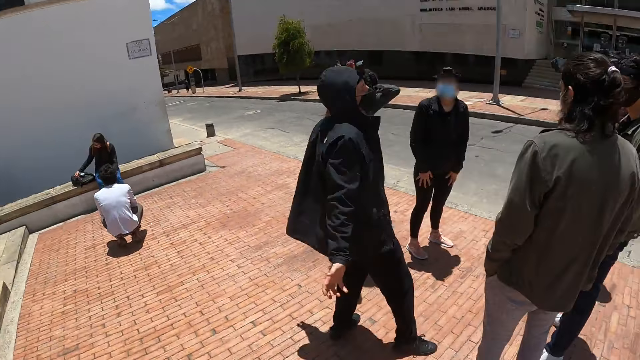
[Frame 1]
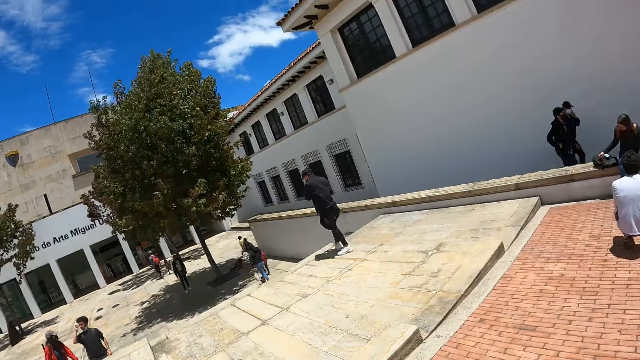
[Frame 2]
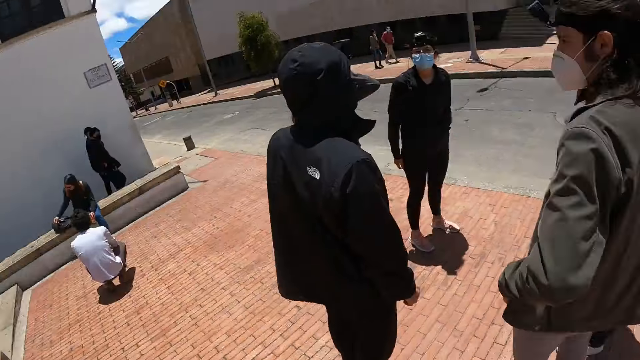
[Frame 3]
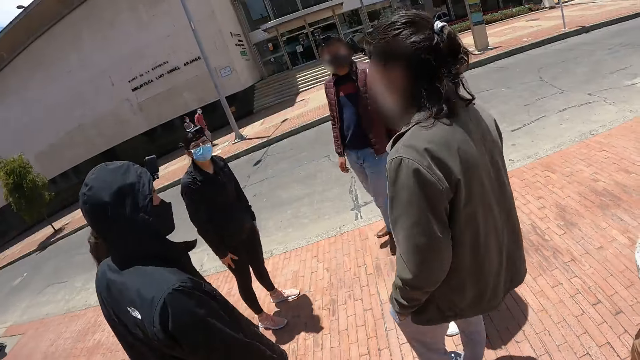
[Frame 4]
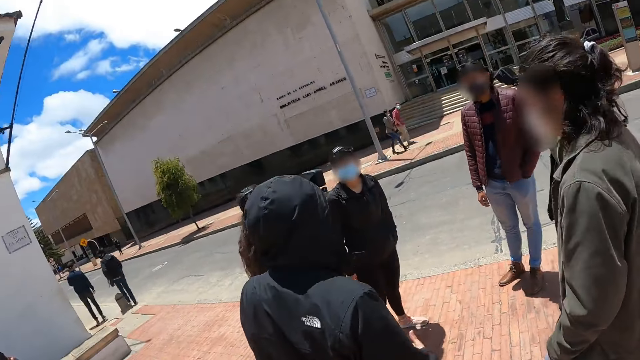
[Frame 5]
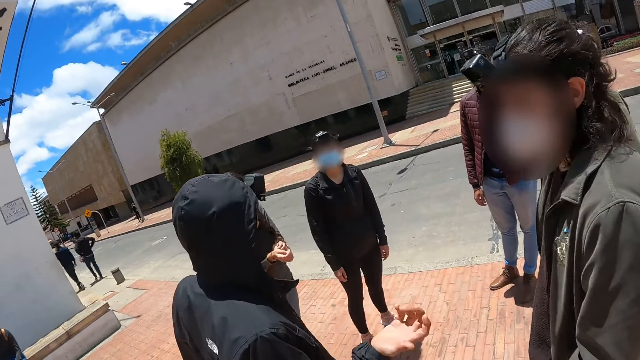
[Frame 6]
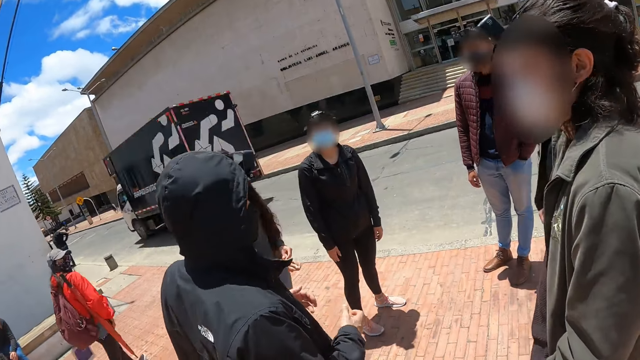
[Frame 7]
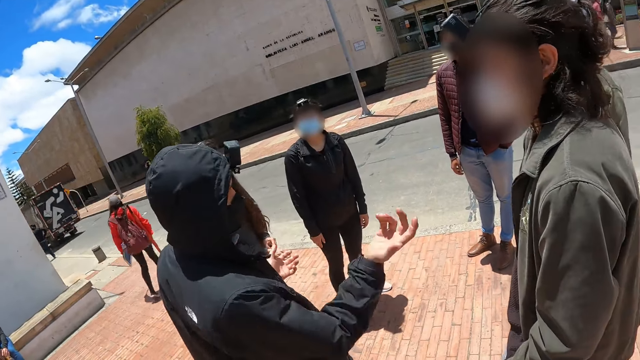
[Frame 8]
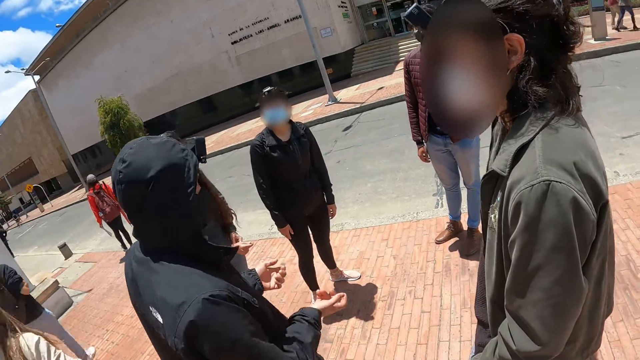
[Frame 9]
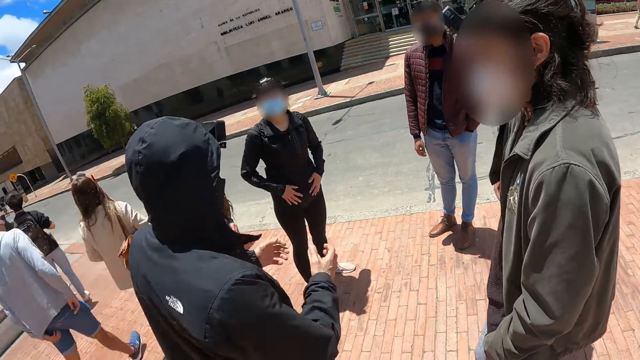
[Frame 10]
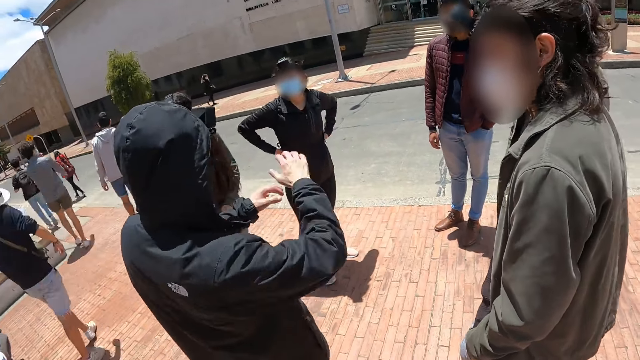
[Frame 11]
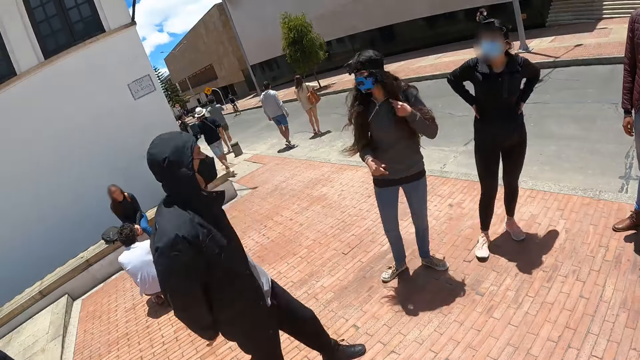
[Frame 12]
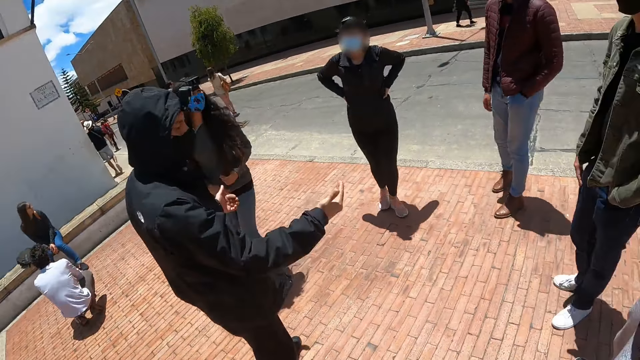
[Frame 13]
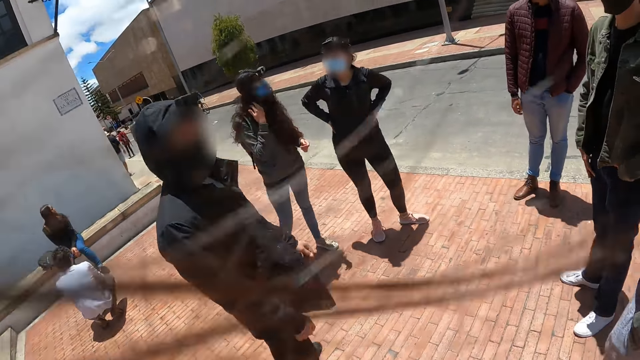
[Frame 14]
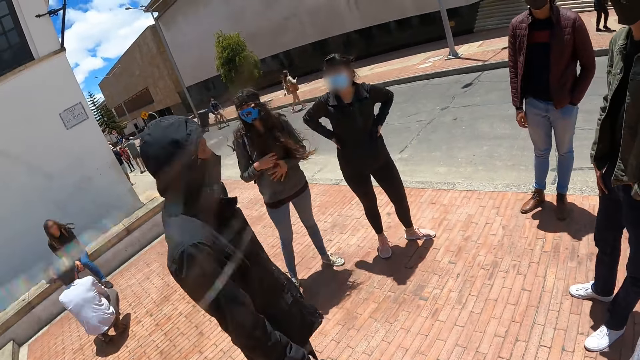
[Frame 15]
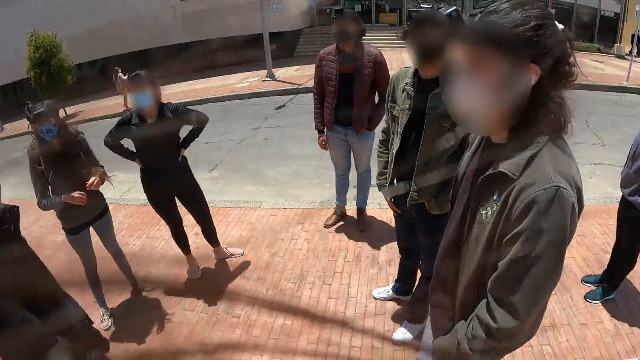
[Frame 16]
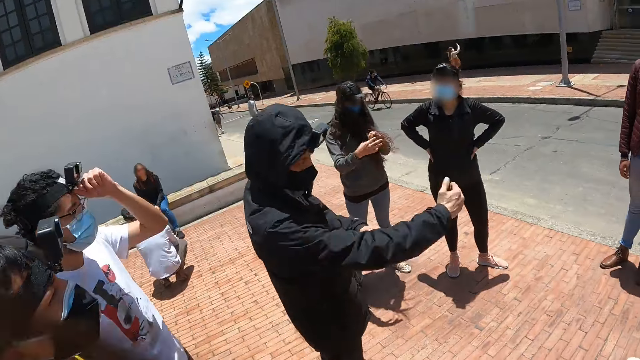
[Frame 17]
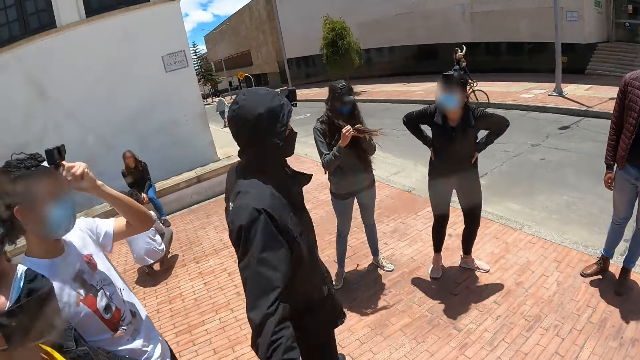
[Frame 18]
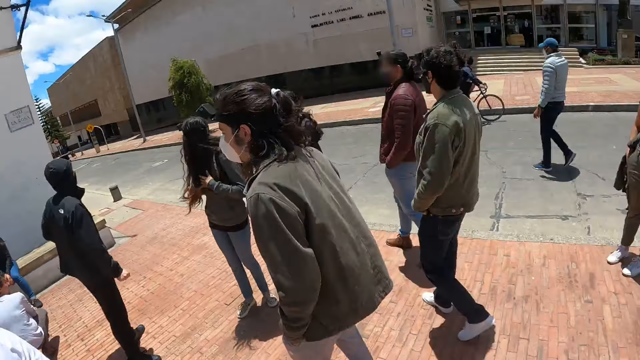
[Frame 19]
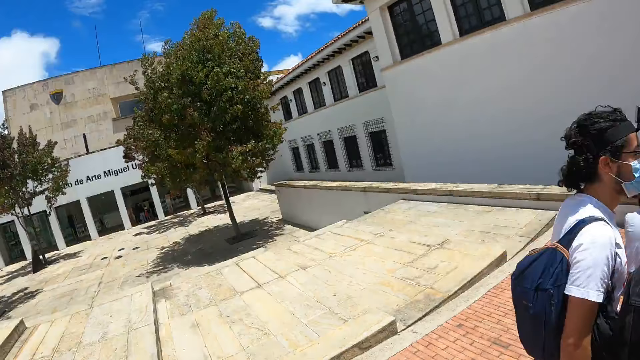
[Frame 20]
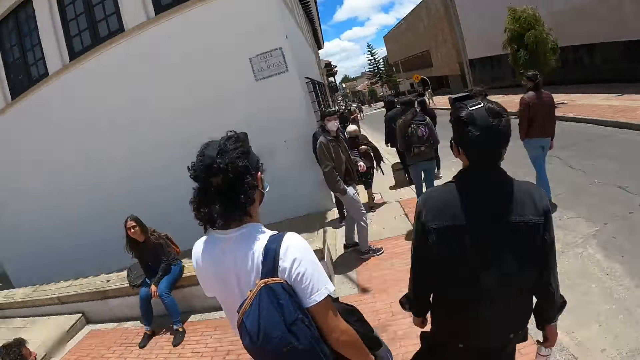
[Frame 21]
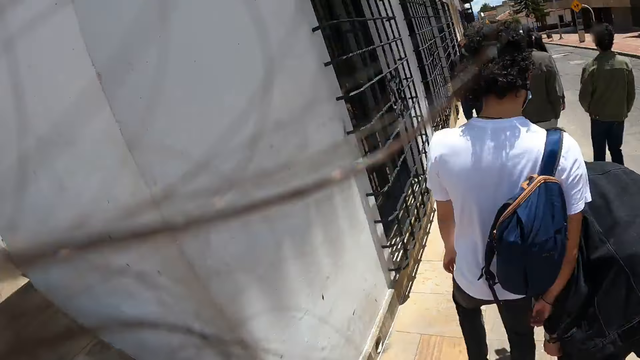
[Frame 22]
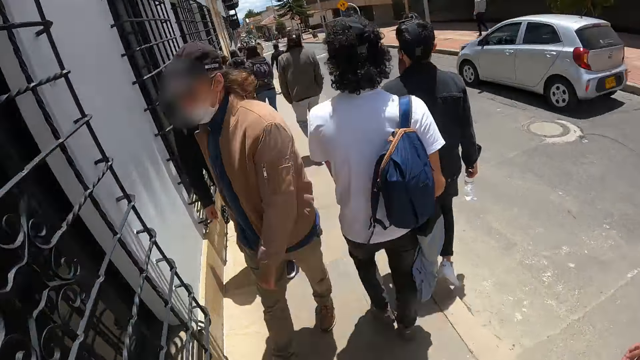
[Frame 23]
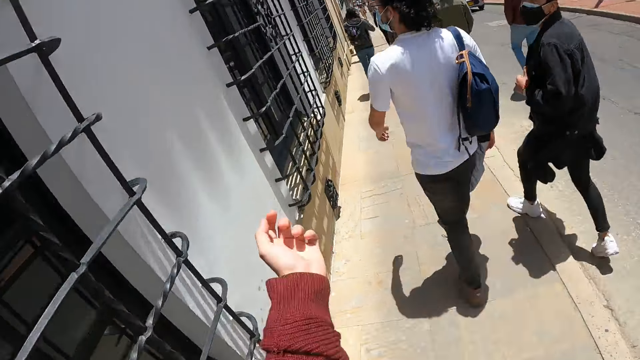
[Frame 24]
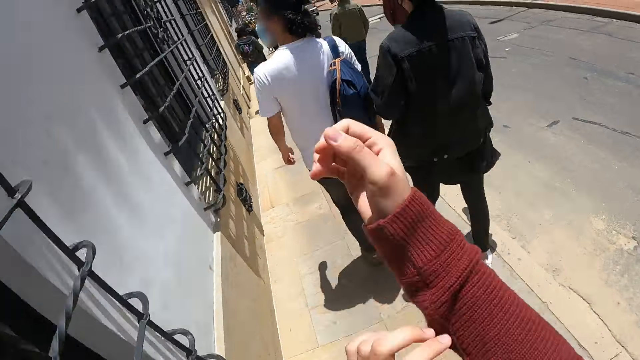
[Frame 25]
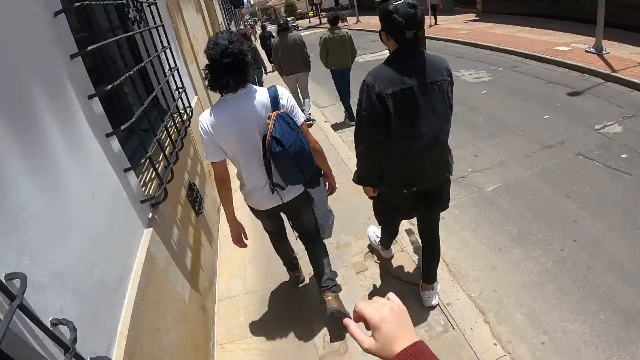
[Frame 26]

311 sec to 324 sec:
The camera wearer looks around the road. They look at several people. One person talks to the other people and the camera wearer. The camera wearer walks on the road side with two people. The first person walks with the other people and the camera wearer. The camera wearer pulls a sweater.

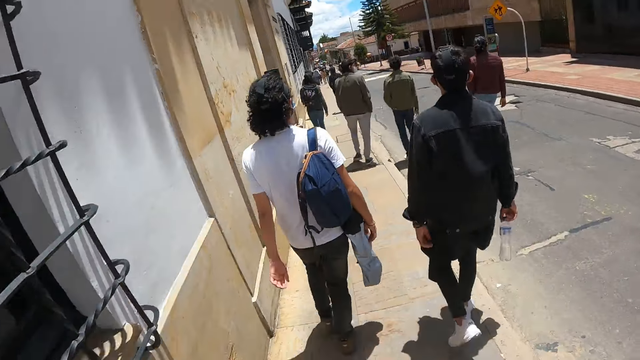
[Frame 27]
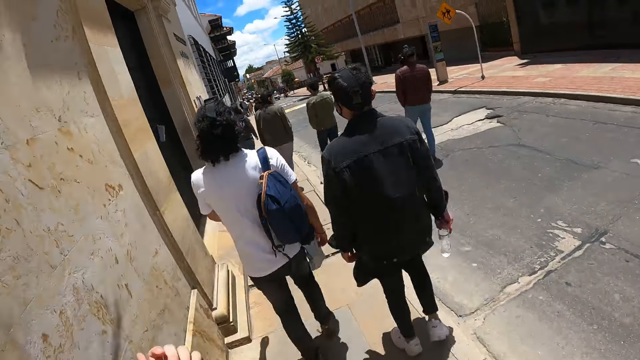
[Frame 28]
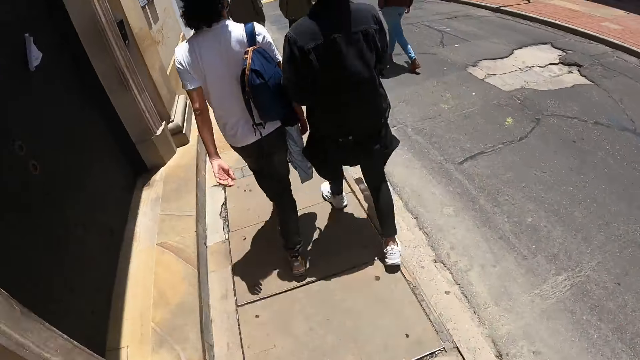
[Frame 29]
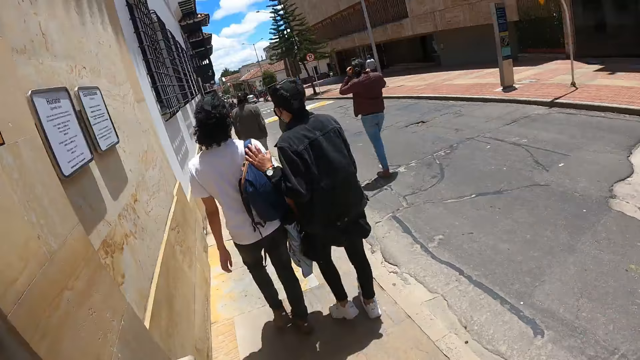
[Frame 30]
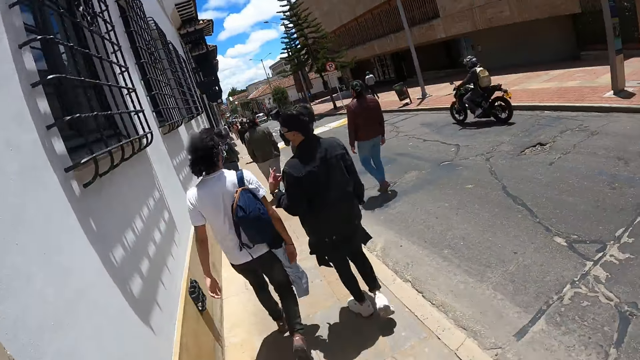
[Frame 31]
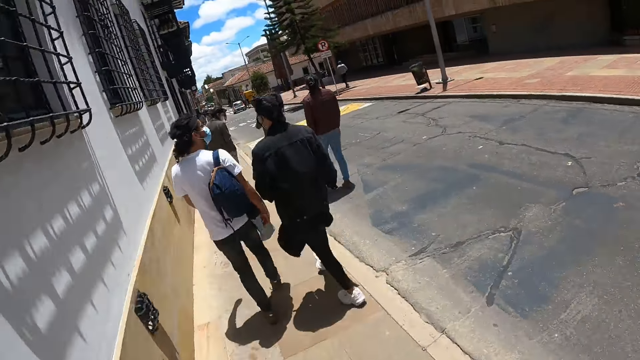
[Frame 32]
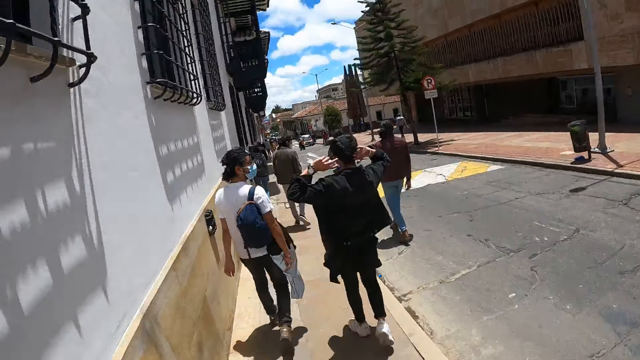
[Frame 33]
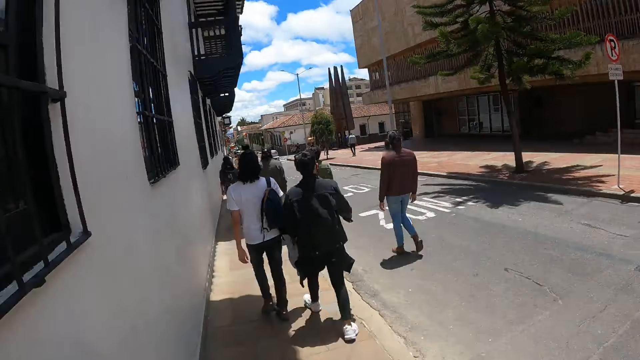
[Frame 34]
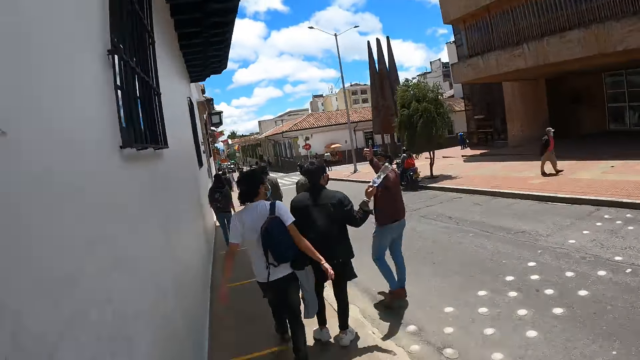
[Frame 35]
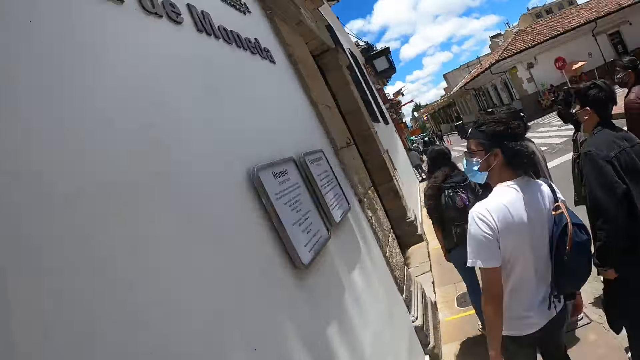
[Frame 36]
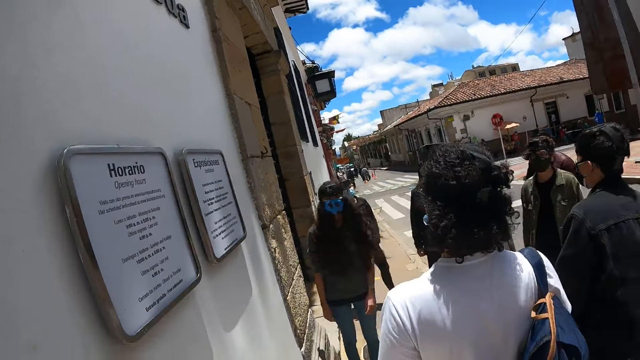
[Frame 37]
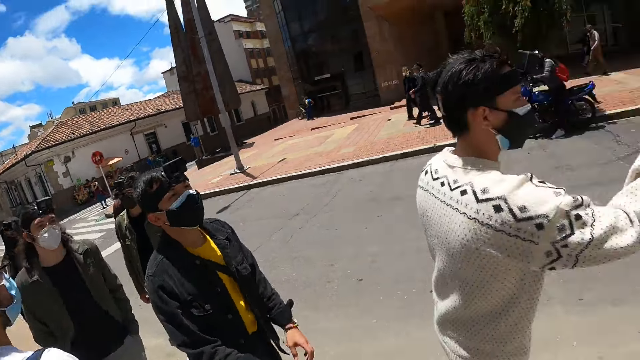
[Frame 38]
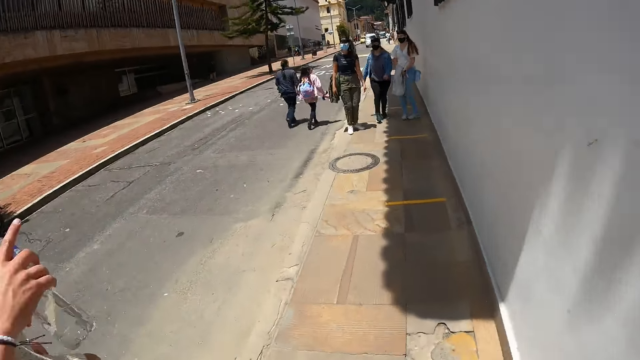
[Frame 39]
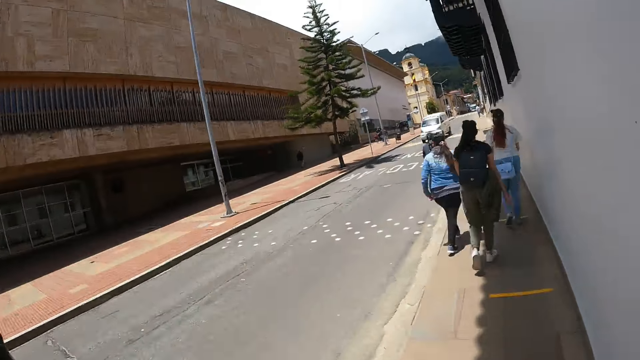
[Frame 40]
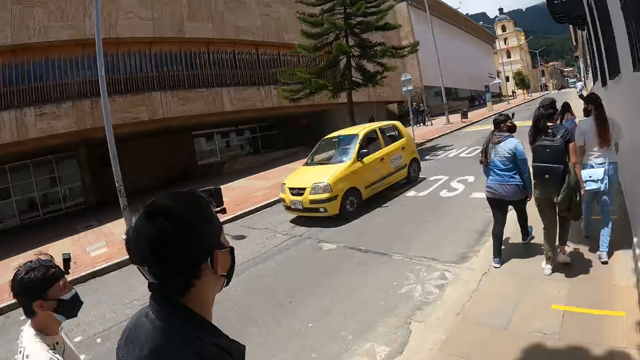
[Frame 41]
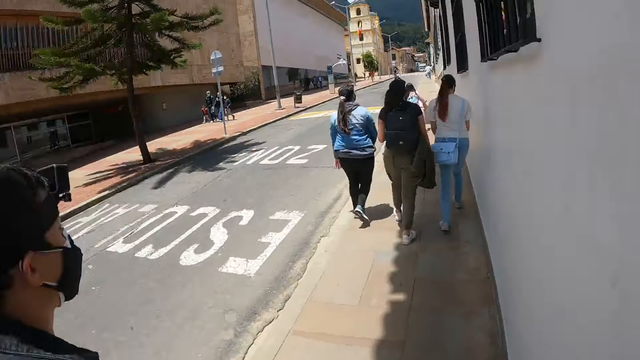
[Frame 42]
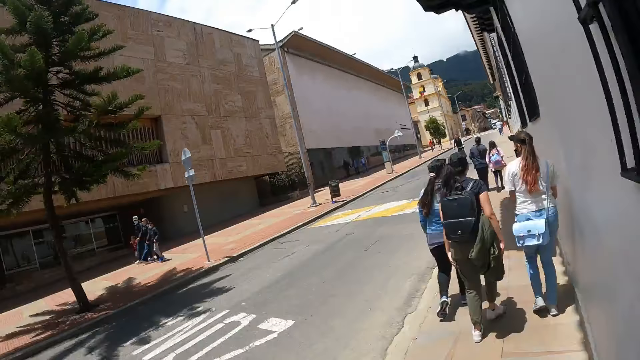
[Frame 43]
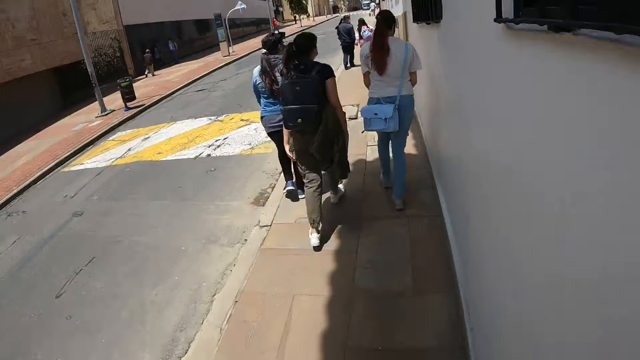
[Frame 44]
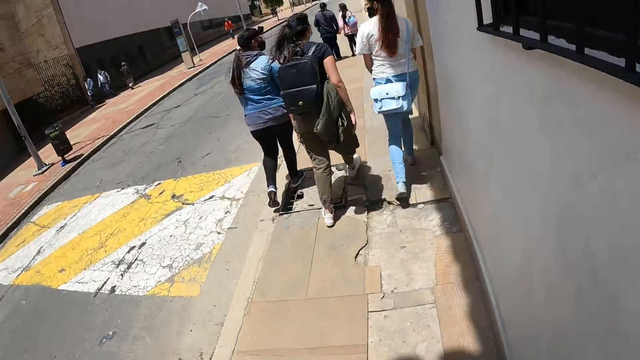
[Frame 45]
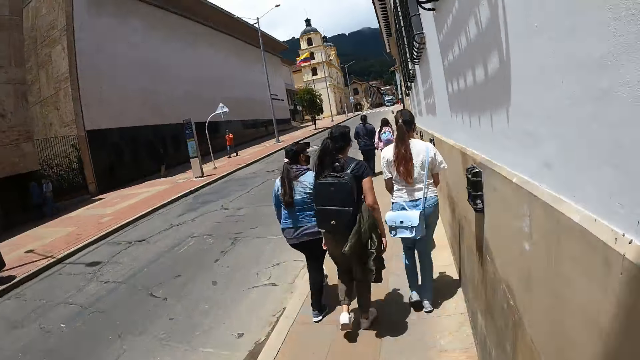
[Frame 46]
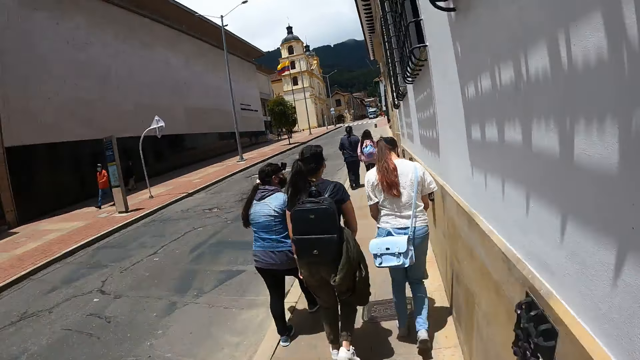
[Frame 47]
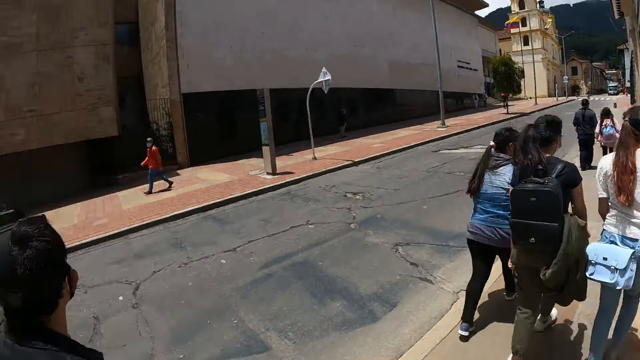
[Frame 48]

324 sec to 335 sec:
A person talks to another person. The camera wearer walks on the road side with the first person and another person. The first person looks at the poster on the wall with the second person. The second person looks at the camera wearer. Several people, including the second person, turn around. Another person points his finger. The camera wearer walks back on the road with several people.
